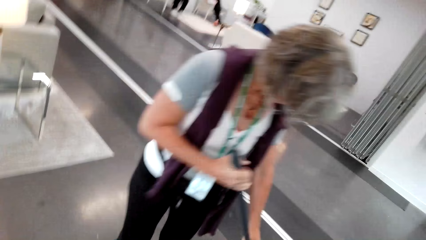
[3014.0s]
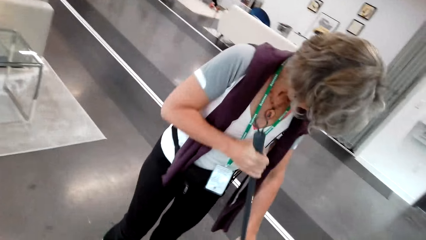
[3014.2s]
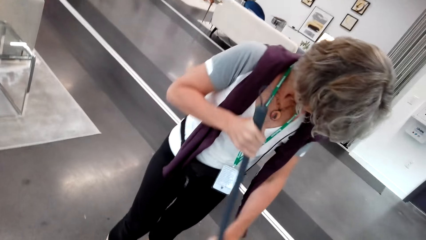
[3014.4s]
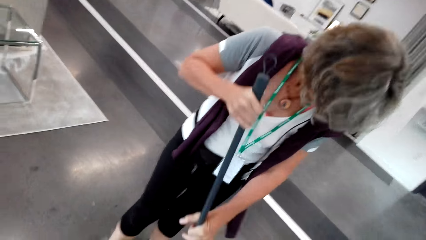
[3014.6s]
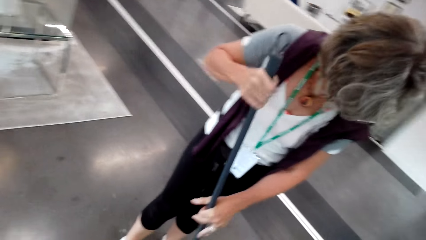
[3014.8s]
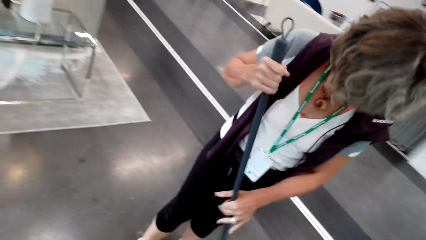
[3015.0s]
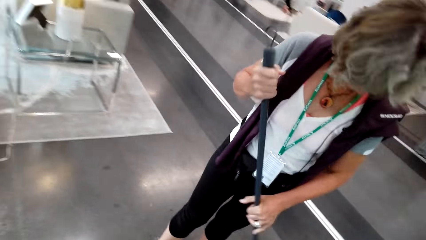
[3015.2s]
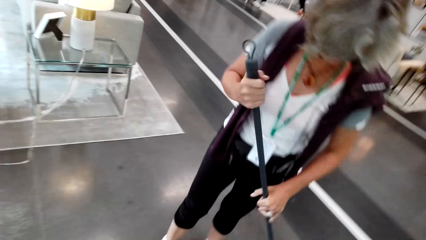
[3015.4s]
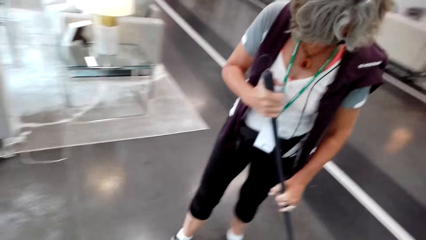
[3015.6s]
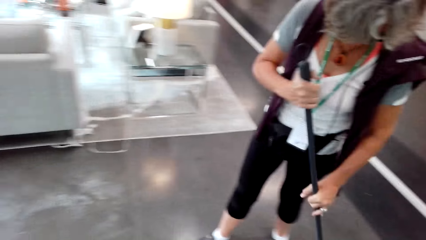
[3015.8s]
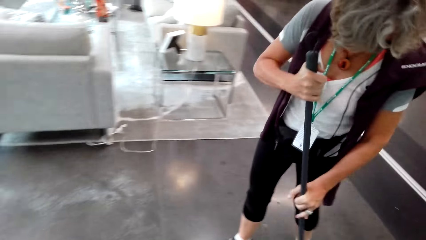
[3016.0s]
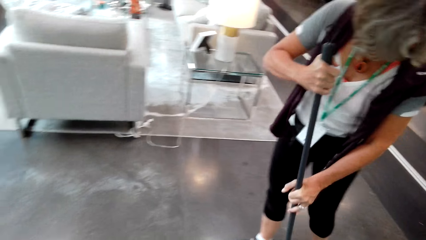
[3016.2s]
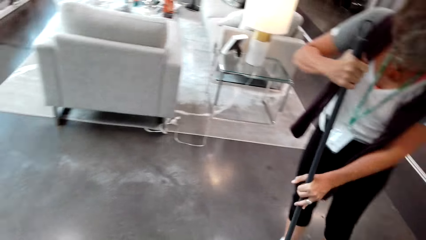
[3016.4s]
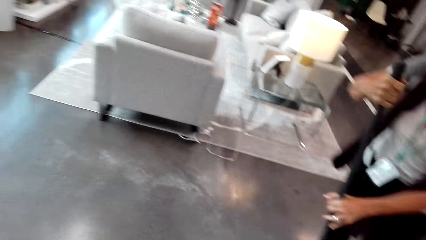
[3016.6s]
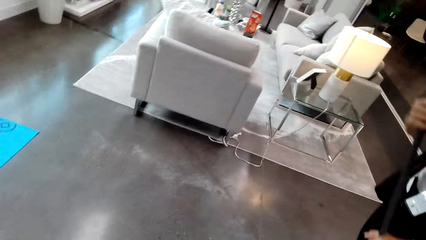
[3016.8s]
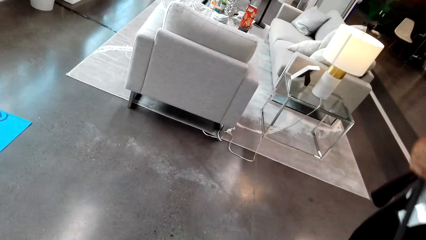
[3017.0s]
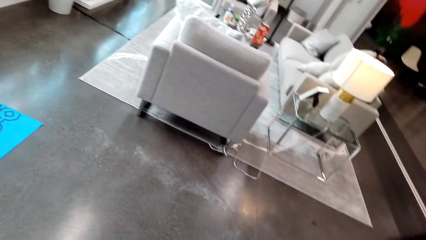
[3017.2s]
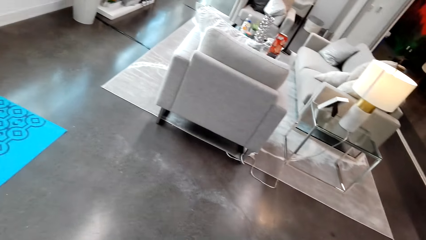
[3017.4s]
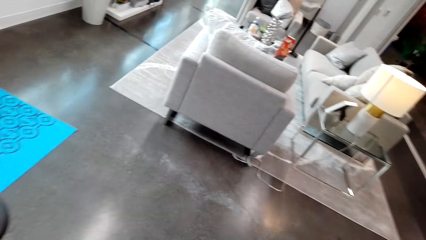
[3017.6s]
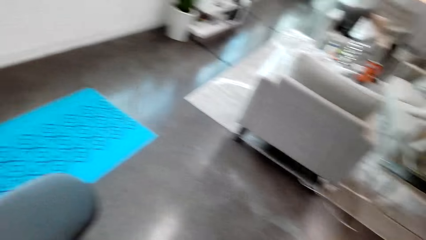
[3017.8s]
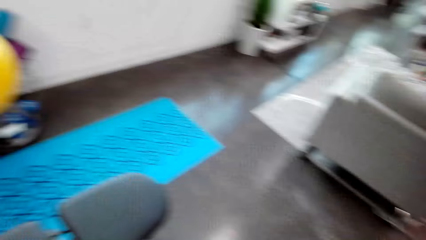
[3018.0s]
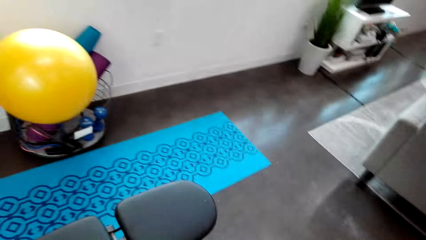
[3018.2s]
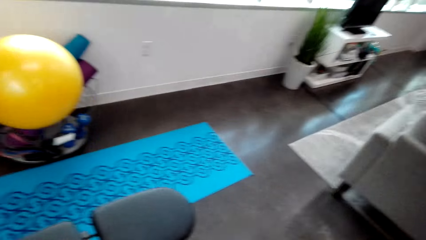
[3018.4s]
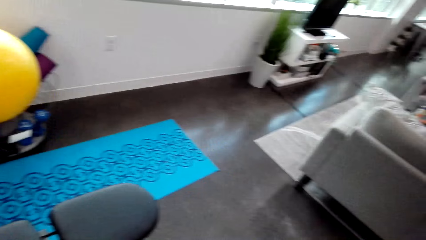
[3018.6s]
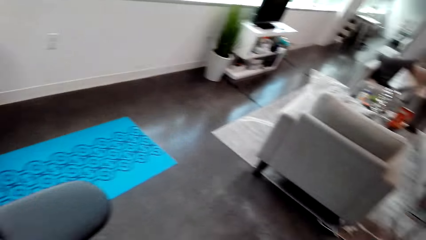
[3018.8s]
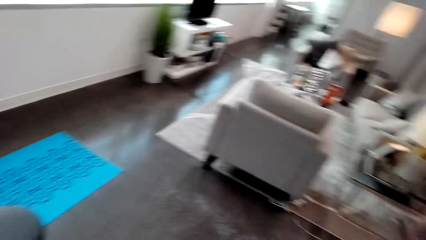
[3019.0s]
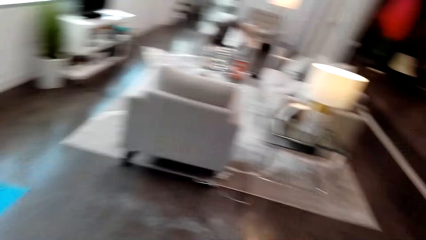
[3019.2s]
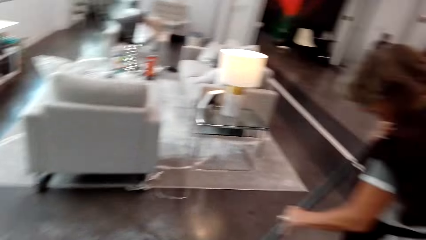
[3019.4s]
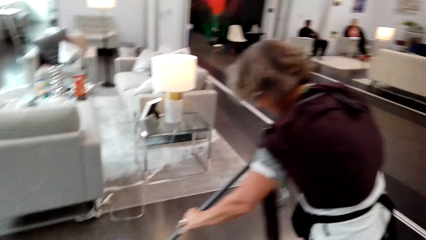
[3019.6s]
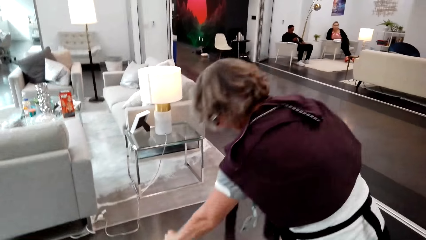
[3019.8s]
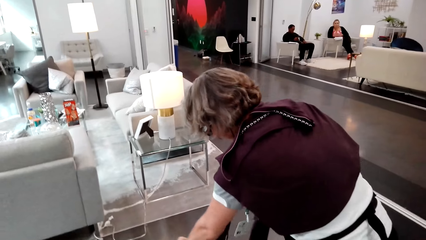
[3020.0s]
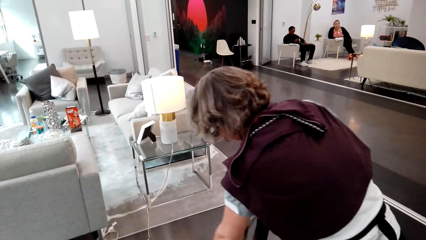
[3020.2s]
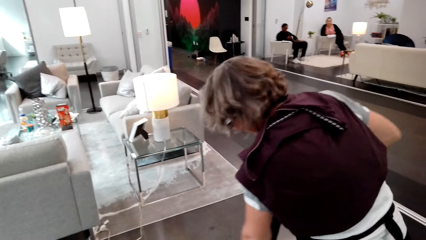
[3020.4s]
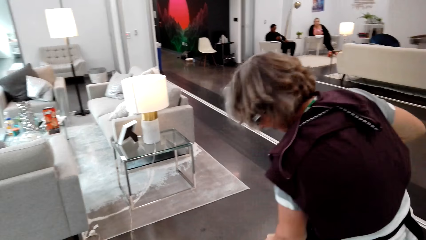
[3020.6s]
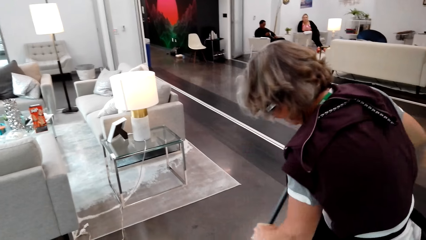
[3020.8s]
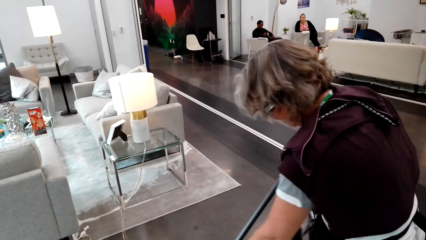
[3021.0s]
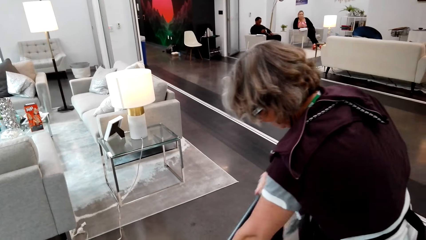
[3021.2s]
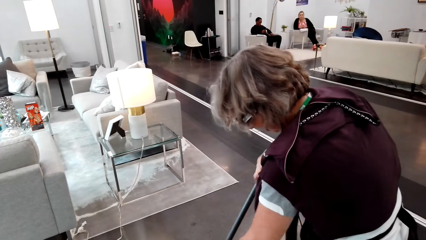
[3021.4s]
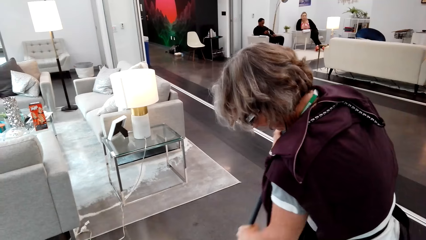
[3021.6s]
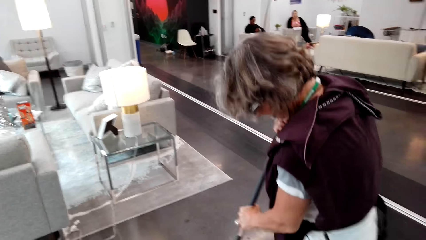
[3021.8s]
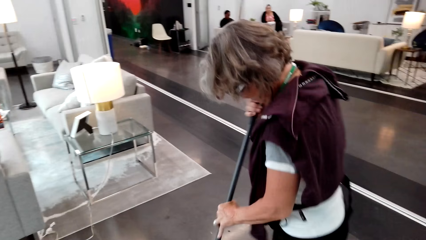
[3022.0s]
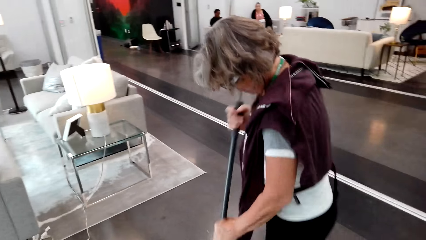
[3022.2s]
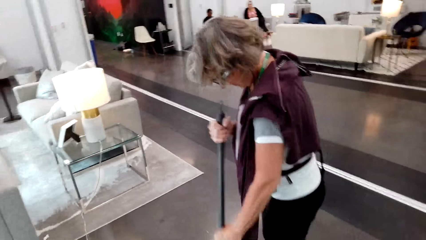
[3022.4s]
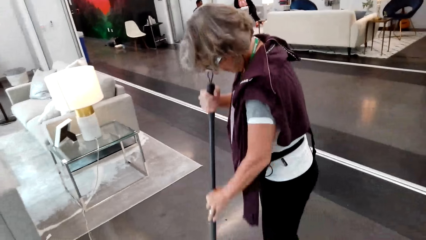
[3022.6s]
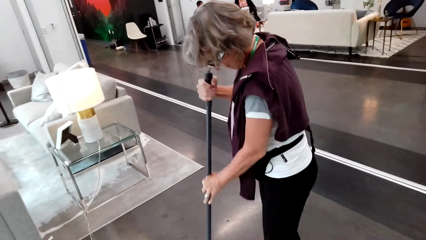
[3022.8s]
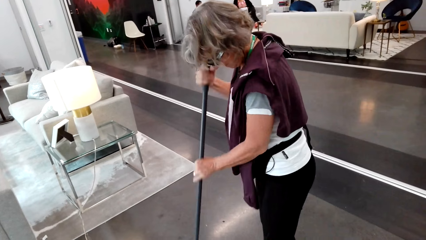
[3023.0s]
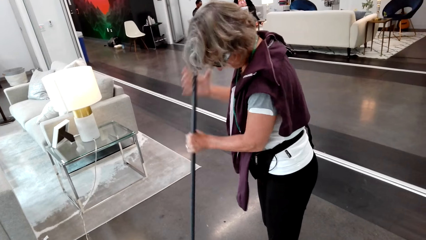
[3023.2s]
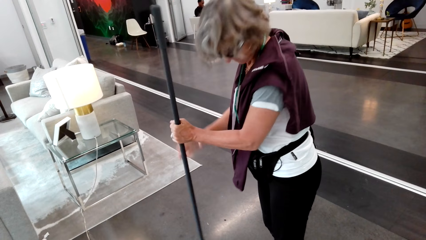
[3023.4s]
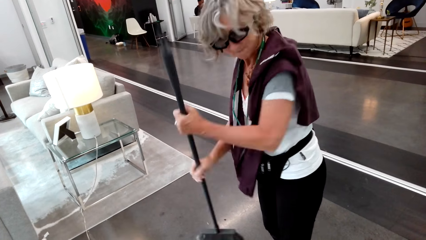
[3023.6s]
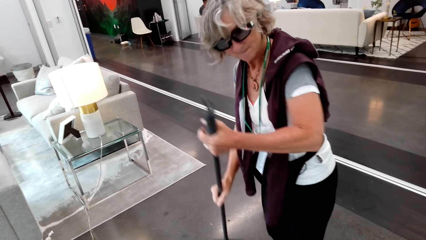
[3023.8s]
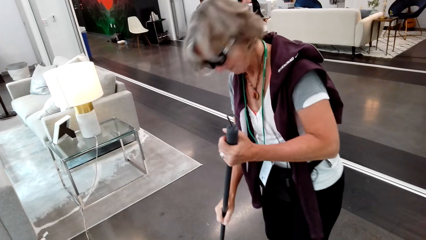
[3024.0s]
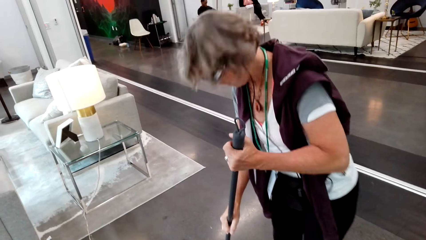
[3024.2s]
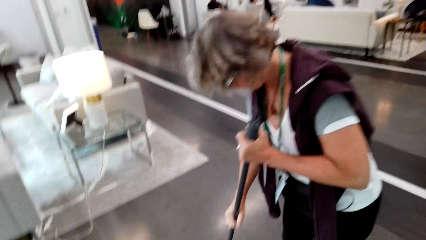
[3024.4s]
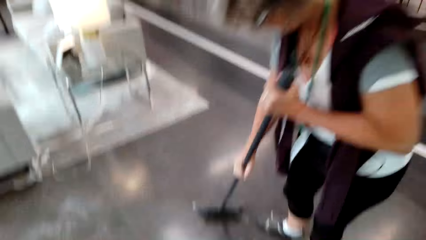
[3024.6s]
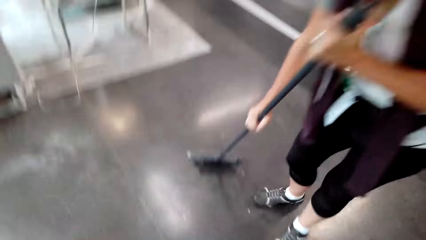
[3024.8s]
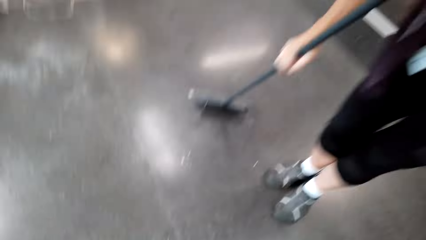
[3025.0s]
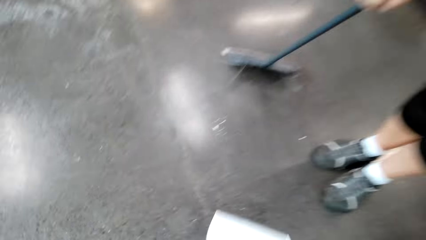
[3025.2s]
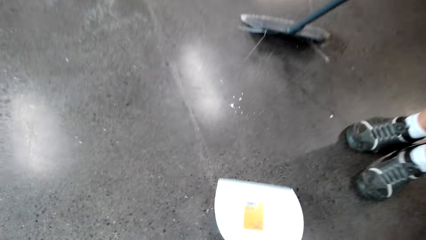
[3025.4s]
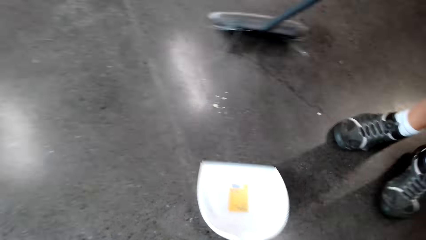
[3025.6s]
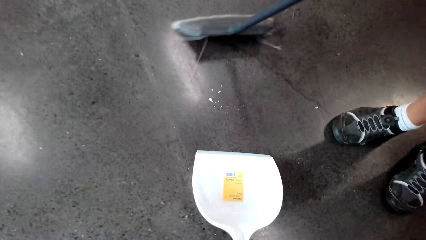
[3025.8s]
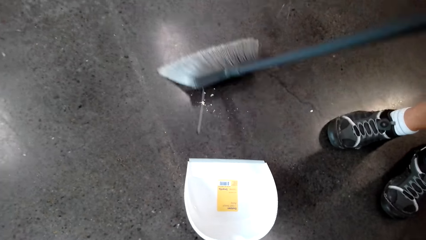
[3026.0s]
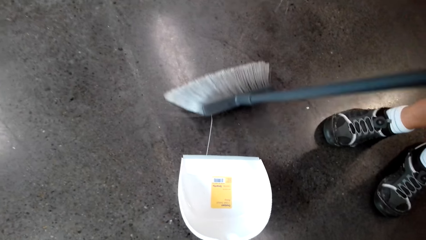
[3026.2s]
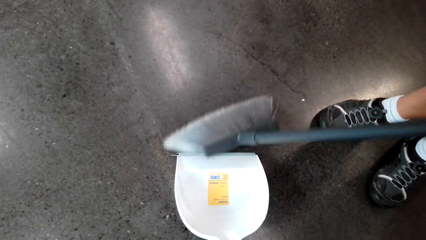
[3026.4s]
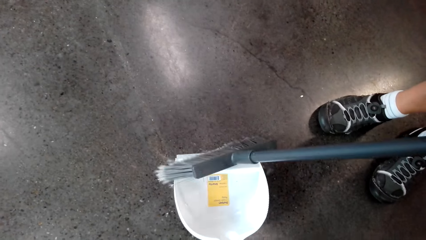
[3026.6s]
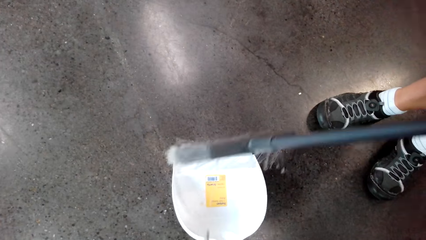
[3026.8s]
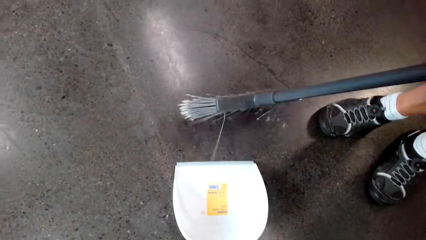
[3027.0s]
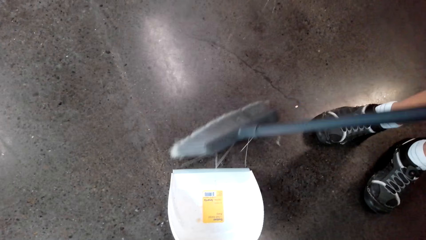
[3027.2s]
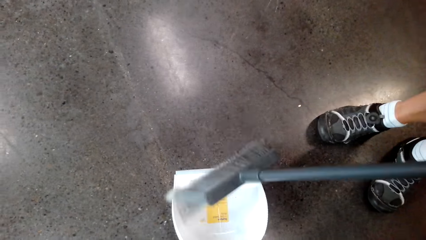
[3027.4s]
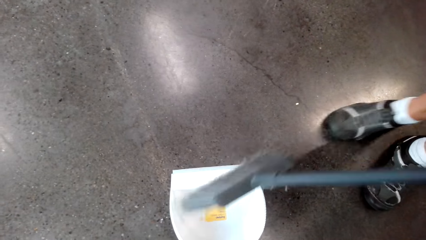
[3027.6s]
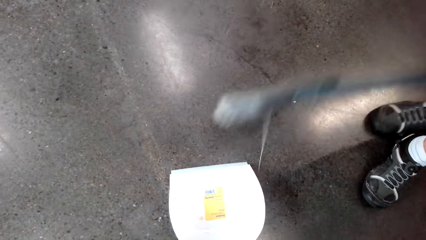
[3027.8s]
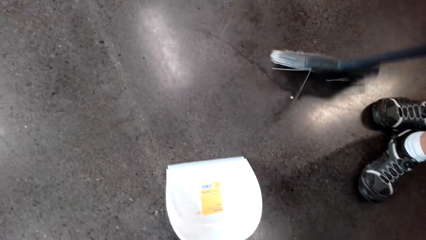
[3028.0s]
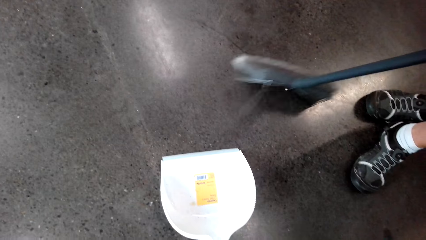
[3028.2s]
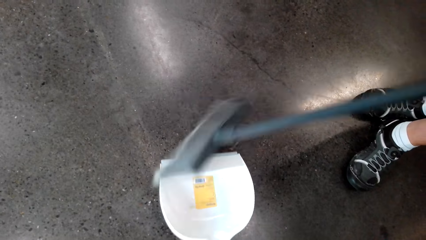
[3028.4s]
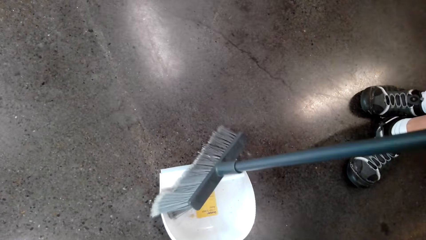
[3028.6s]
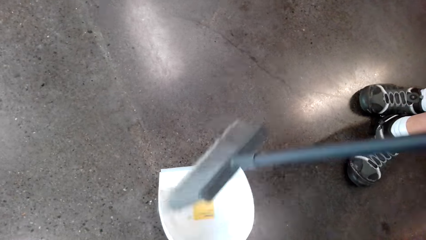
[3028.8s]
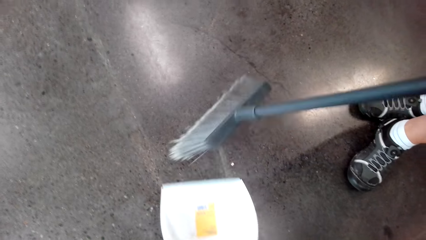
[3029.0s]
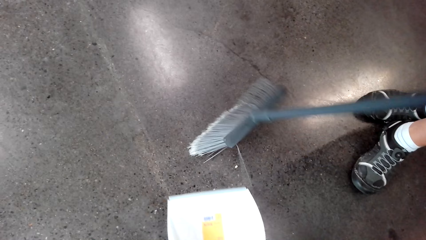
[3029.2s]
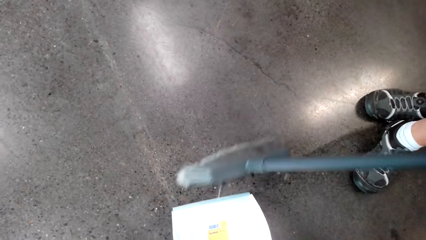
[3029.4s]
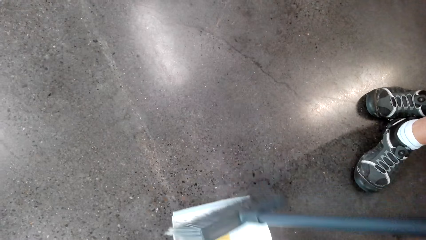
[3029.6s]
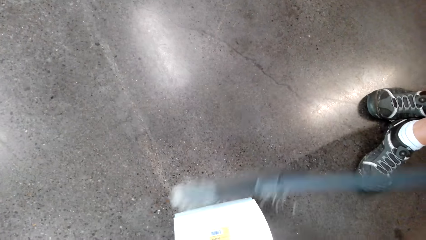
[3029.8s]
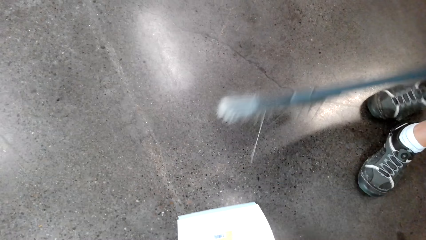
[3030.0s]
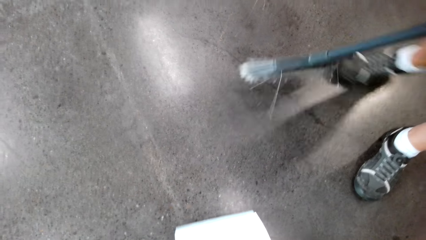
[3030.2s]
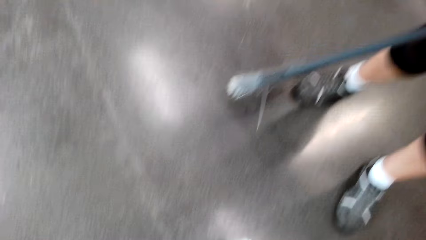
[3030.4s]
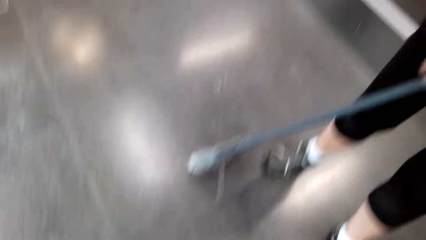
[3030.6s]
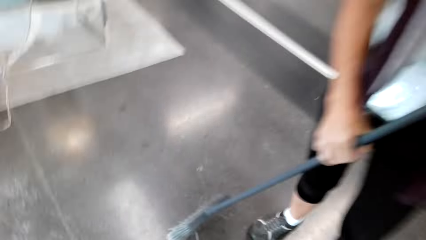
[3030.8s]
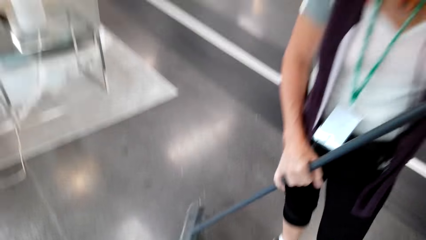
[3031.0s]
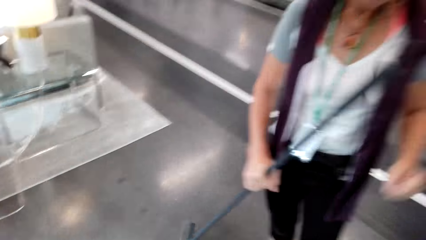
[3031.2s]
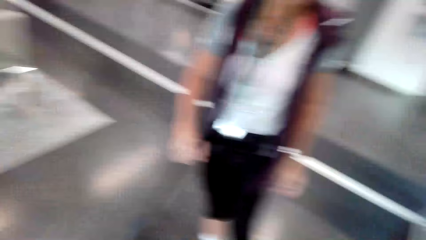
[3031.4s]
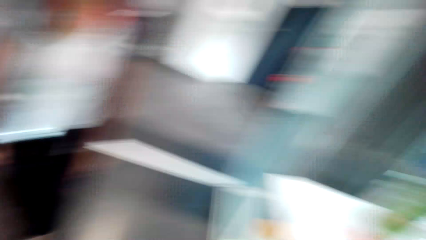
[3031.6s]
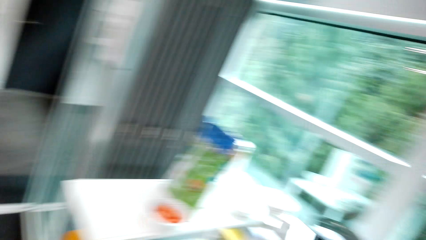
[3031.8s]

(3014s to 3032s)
The camera wearer dialogues with a lady. The lady cleans the floor and sweeps. The camera wearer looks around. The lady sweeps. The camera wearer moves the dust pan. The lady sweeps, sweeps rubbish on the dust pan, sweeps, sweeps rubbish on the dust pan and cleans the floor. The camera wearer dialogues with the lady.
